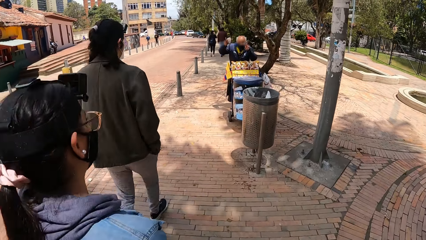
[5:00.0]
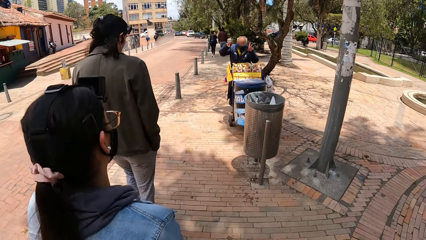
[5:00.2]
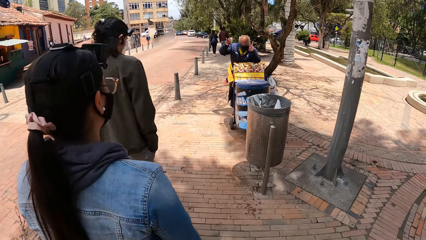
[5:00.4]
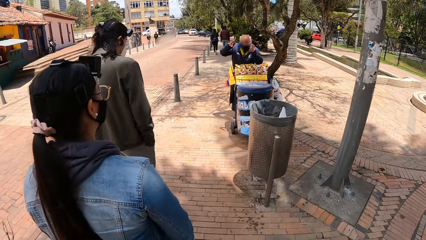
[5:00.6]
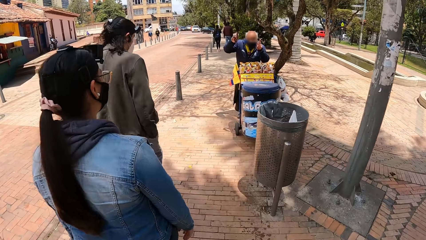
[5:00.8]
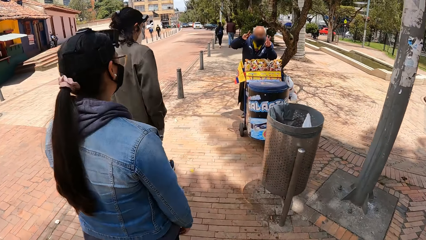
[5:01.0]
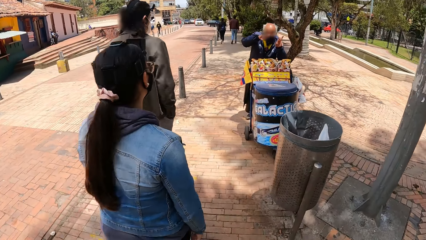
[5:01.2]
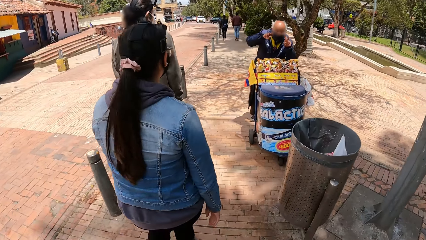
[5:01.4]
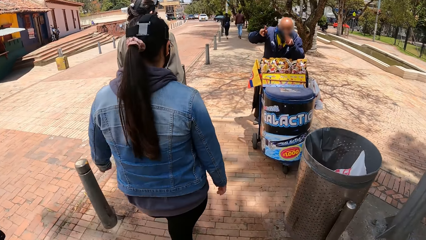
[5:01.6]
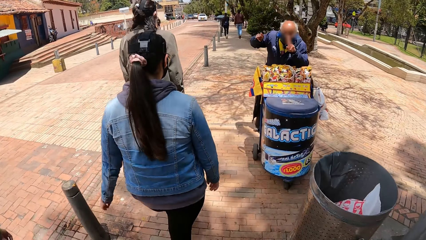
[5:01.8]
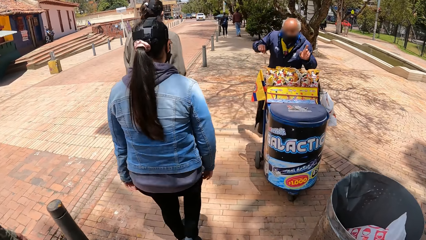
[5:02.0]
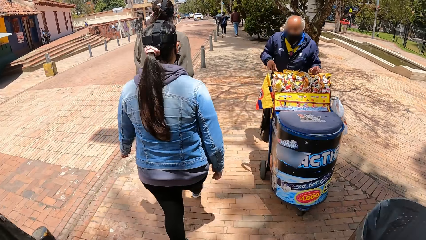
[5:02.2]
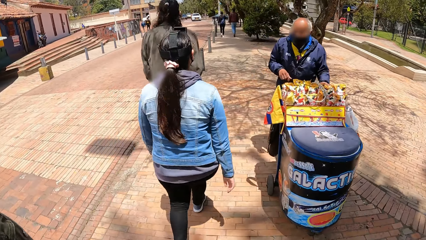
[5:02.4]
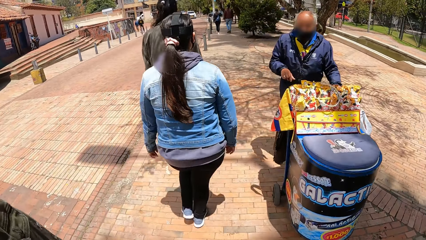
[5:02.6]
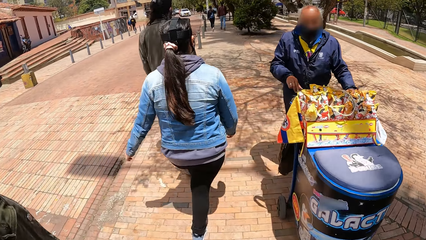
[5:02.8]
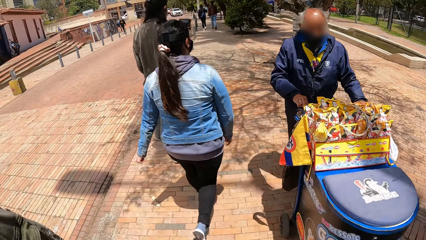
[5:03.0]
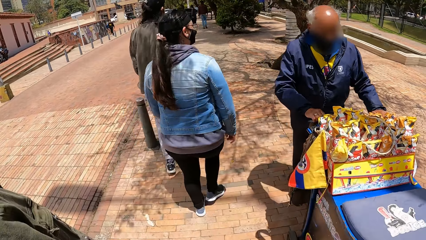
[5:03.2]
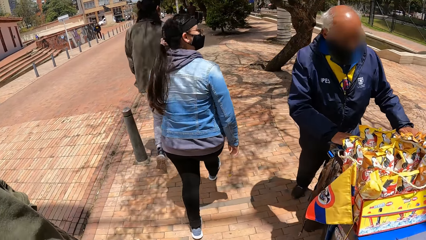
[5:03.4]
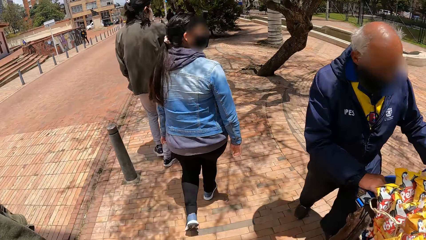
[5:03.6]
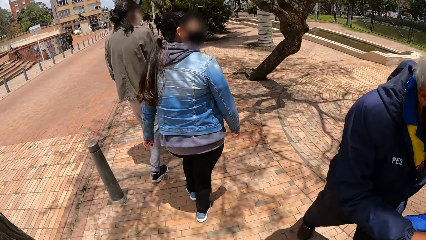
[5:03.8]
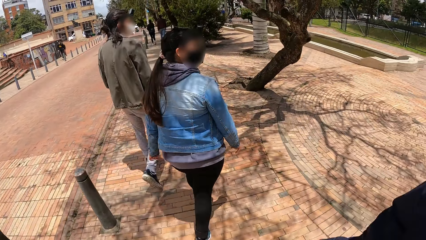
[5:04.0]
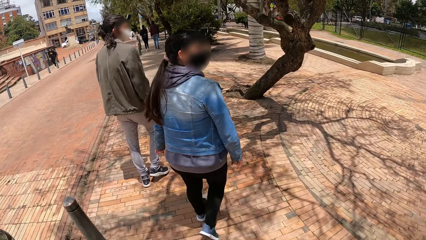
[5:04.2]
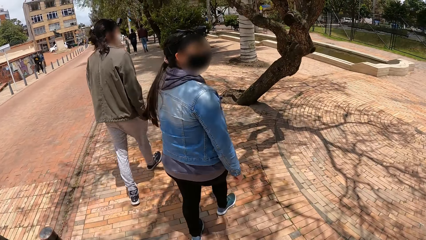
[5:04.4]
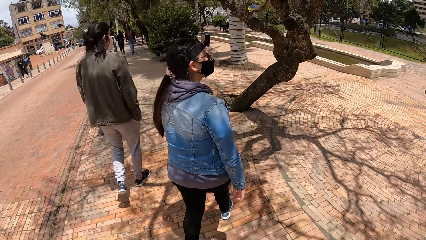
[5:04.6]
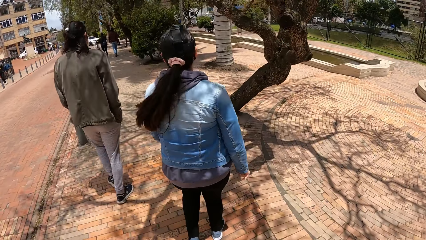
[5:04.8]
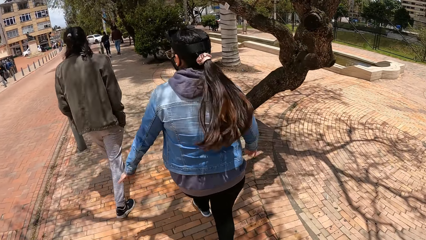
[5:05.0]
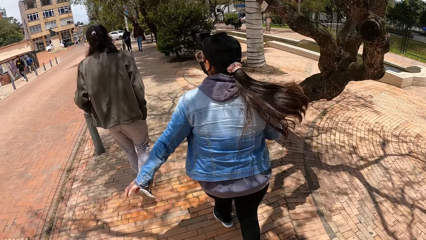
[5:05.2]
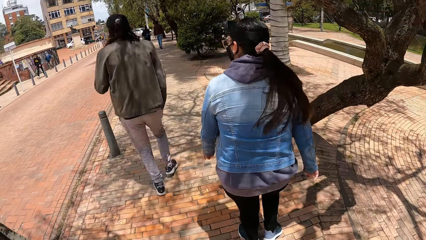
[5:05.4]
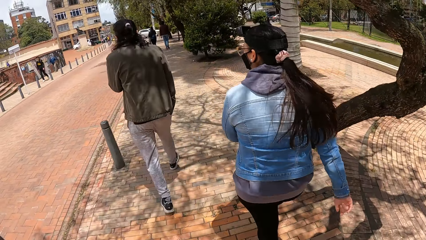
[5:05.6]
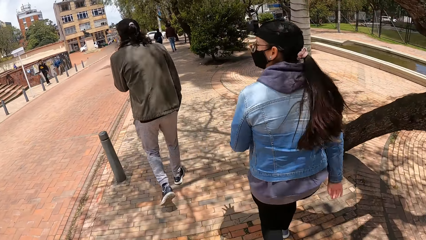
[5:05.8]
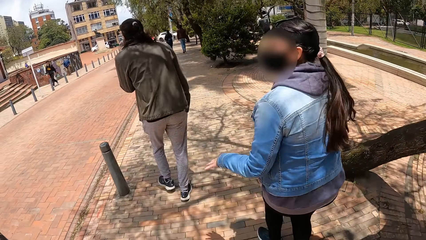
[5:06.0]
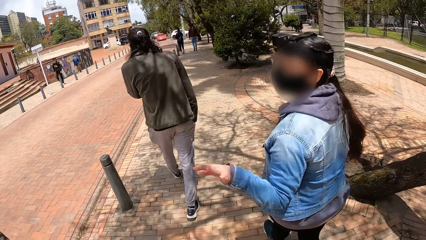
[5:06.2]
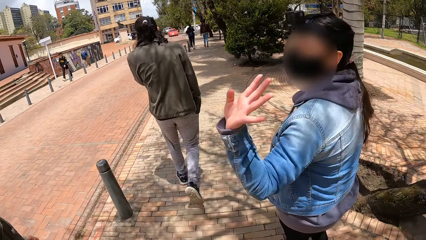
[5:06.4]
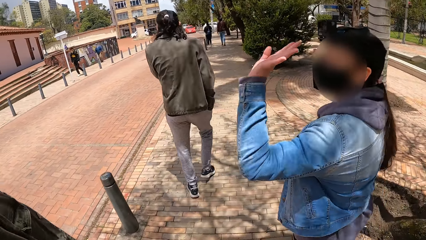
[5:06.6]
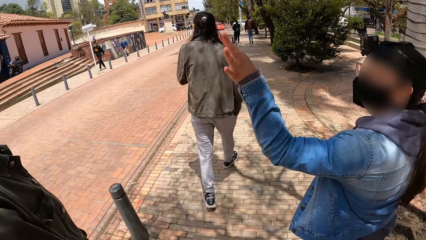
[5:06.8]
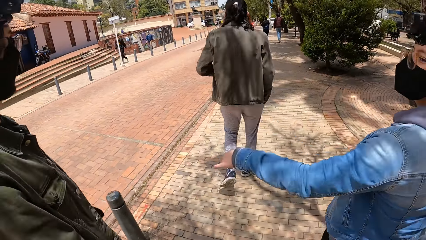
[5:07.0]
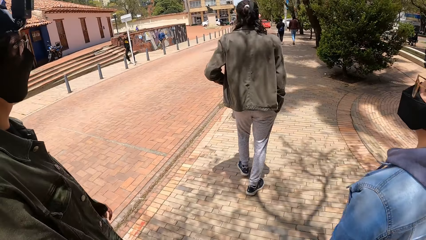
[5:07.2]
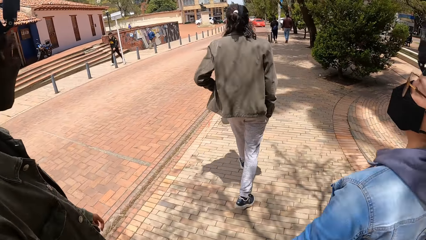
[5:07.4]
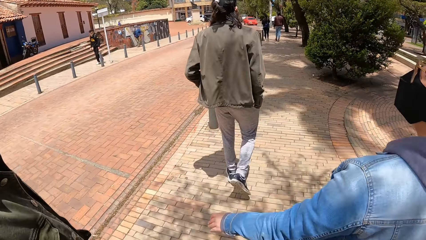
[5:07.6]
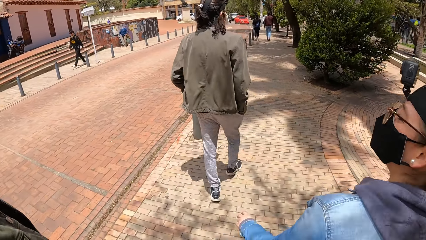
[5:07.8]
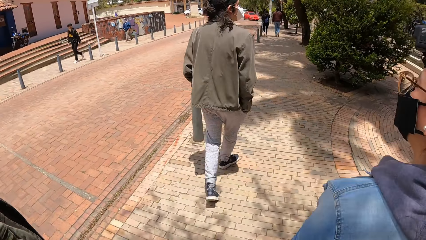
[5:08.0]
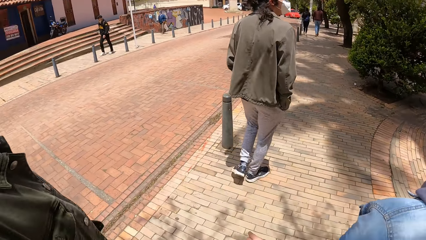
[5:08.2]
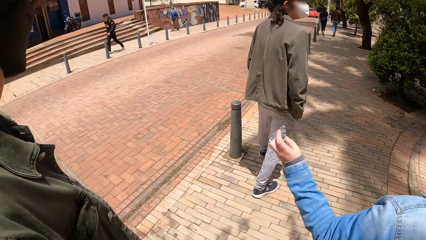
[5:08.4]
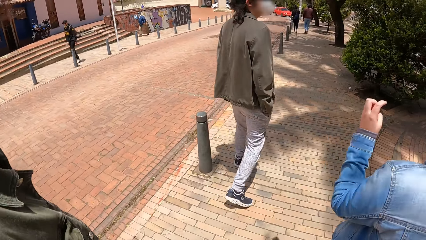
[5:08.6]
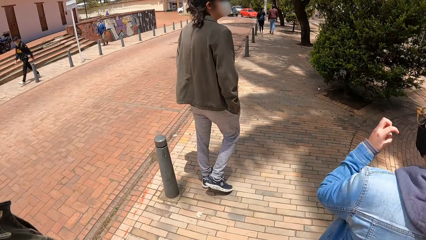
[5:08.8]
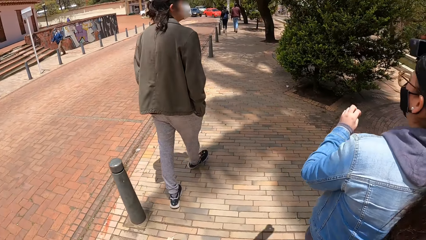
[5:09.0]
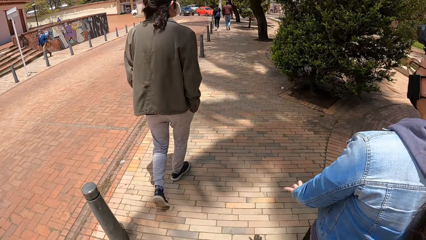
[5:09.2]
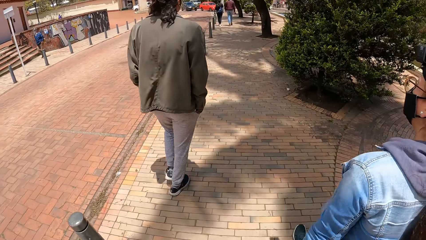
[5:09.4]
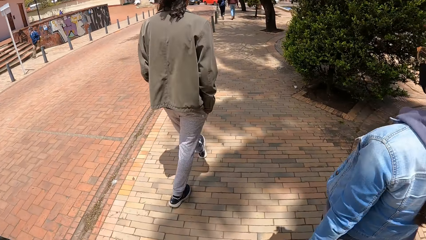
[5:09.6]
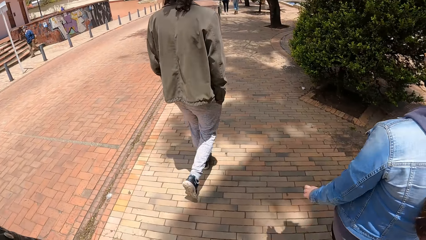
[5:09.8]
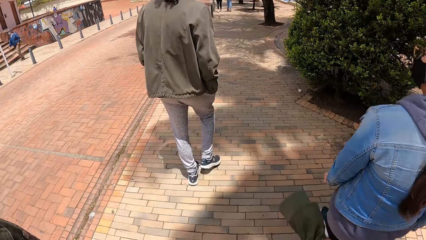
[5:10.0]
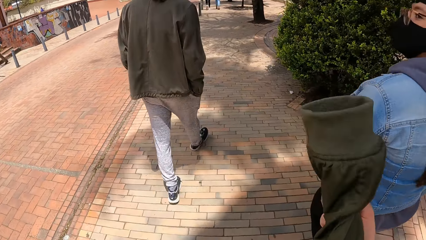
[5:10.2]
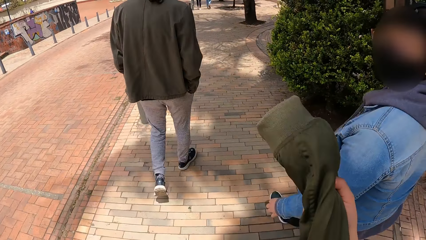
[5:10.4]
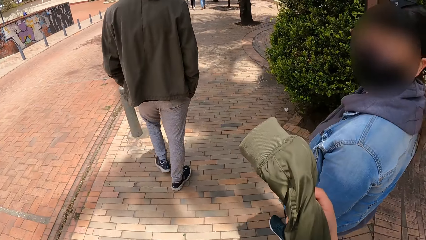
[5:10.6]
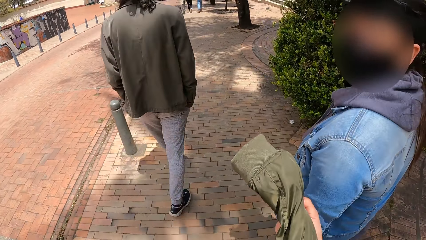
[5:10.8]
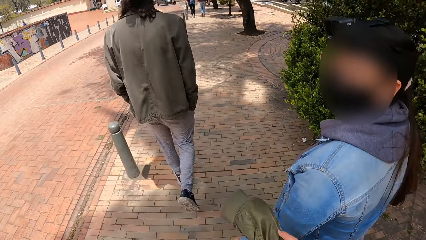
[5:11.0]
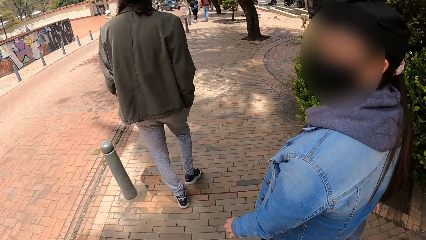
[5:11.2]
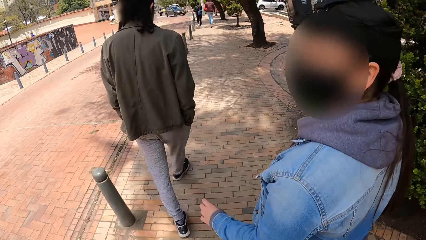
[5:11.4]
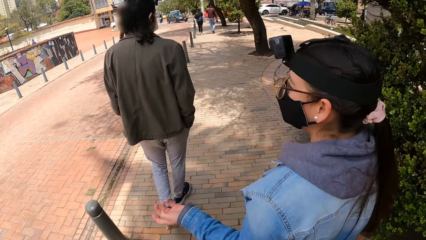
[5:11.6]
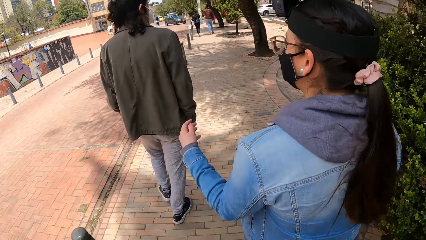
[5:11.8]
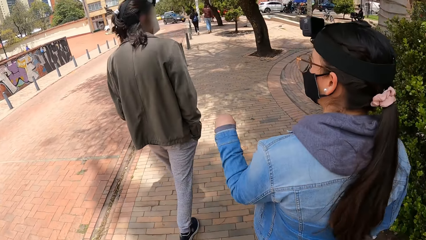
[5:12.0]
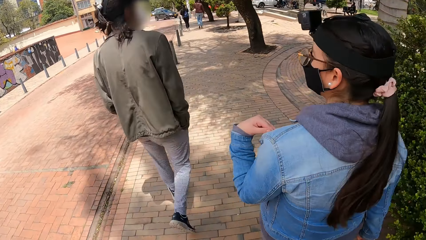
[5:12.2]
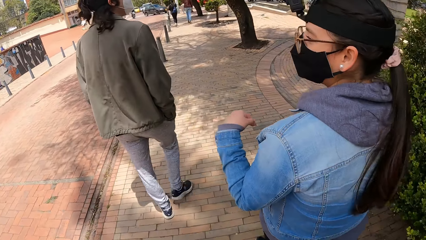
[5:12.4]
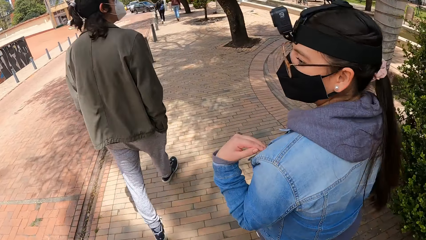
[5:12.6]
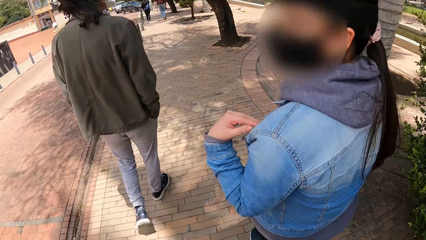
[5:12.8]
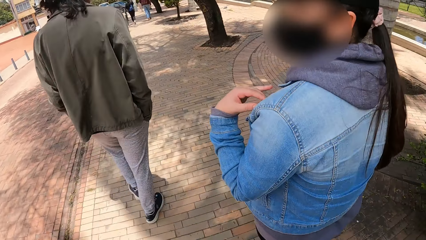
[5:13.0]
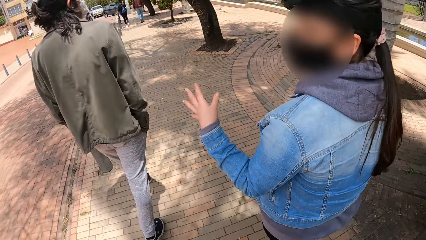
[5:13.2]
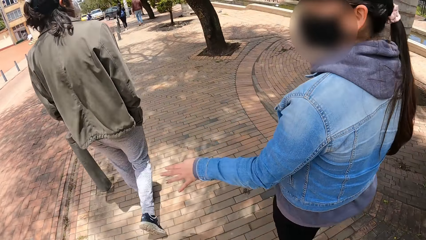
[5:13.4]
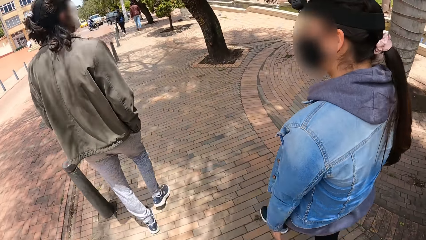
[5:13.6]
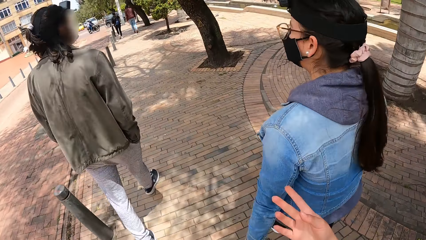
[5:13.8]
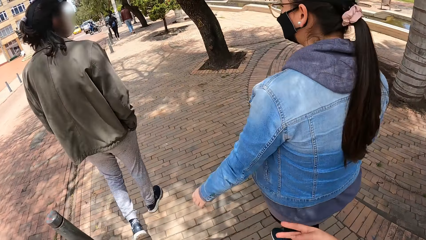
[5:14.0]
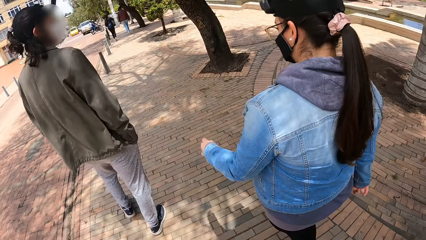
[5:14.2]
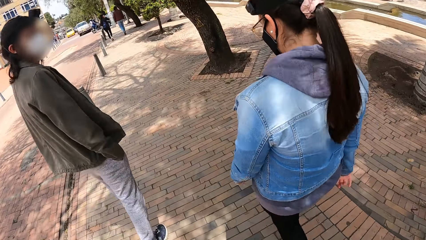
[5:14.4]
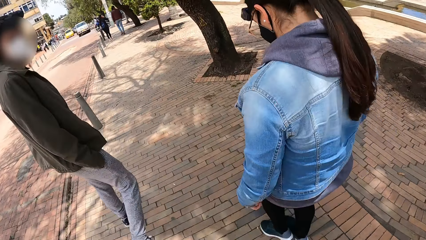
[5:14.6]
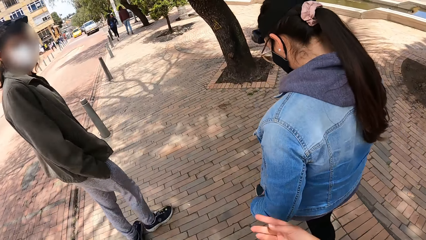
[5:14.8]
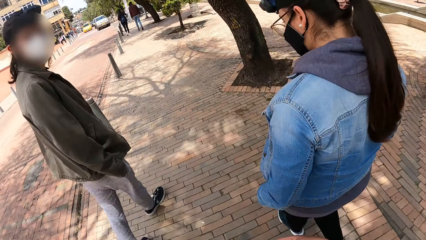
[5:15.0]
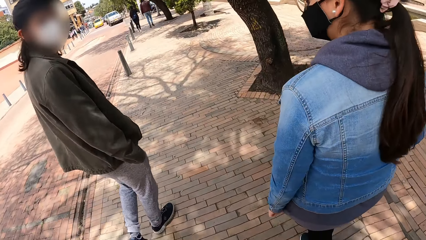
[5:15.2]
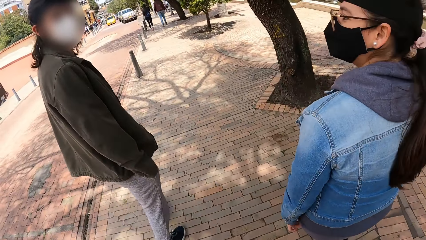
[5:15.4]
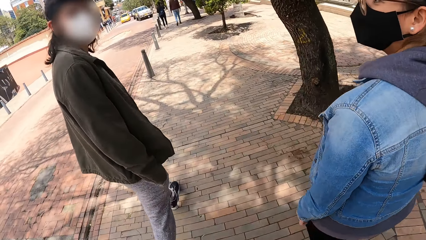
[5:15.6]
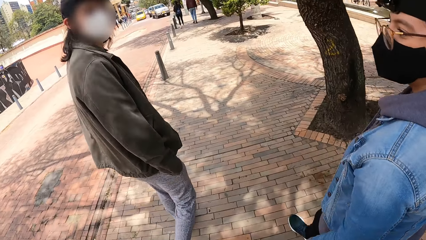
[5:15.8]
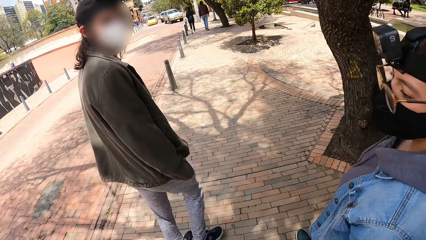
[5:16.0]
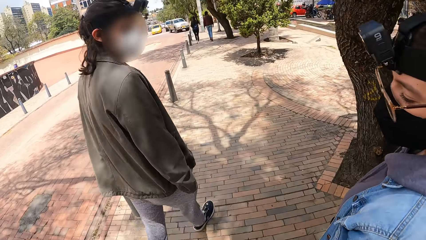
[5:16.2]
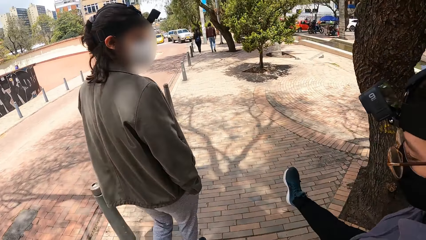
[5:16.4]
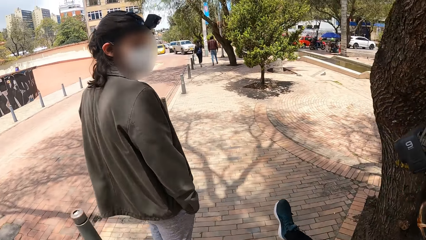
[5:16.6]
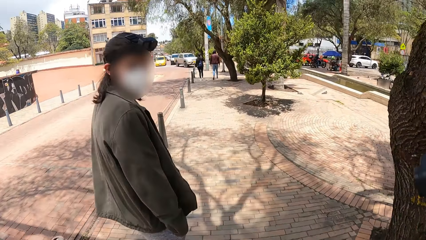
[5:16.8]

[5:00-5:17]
The woman walks around. The camera wearer walks around. A man sways his hands. The camera wearer walks around. Another man pushes a trade cart with his hands. The woman looks around, walks around, waves her left hand, walks around, sways her left hand and walks around. A third man walks around. The woman looks around, walks around, sways her left hand and walks around. The third man looks around.
